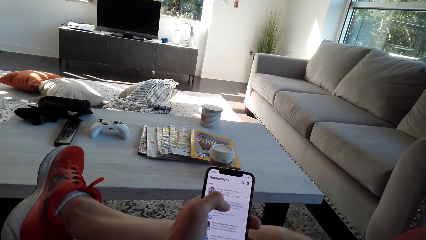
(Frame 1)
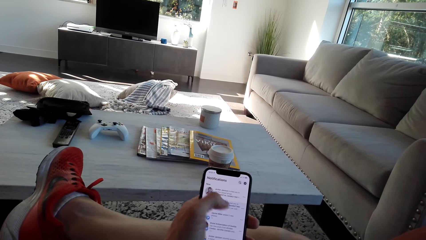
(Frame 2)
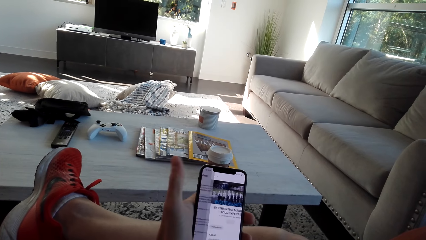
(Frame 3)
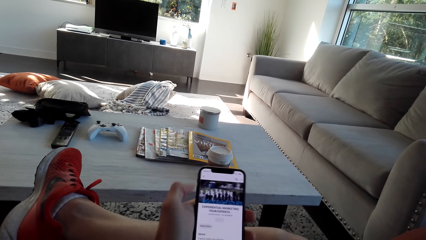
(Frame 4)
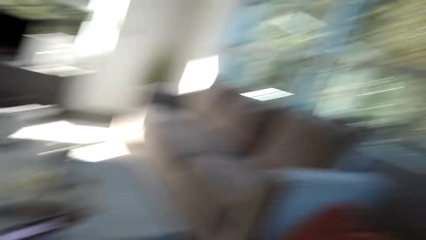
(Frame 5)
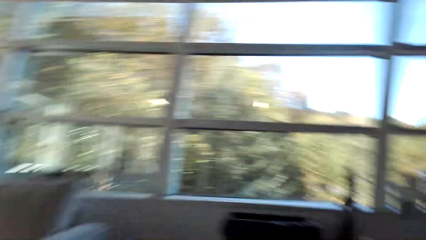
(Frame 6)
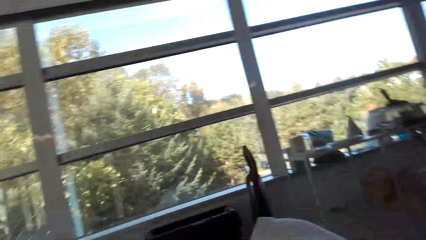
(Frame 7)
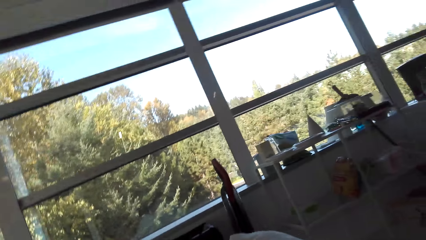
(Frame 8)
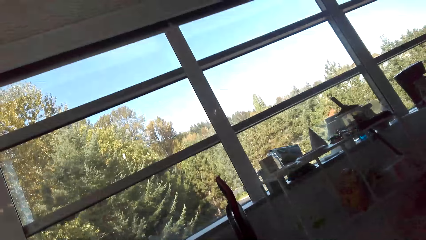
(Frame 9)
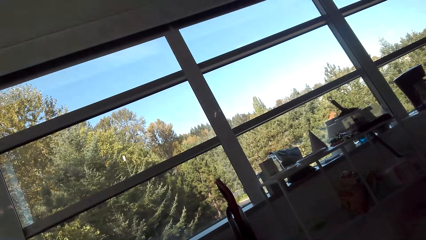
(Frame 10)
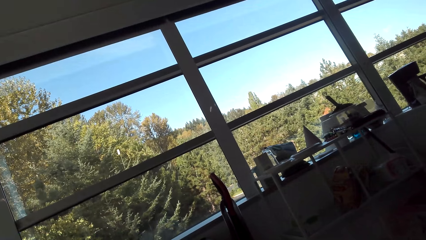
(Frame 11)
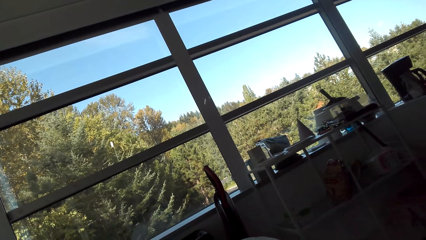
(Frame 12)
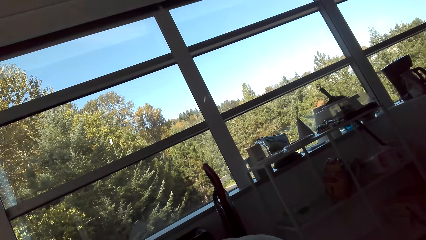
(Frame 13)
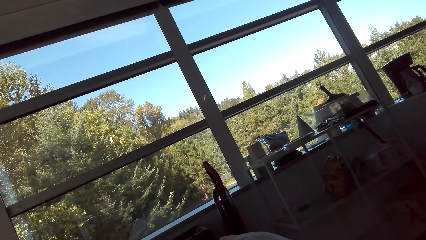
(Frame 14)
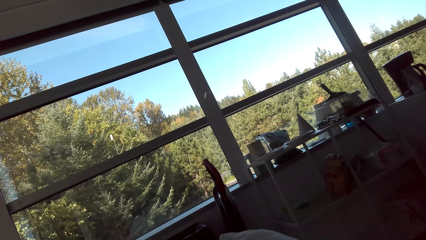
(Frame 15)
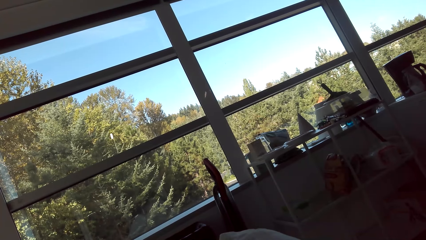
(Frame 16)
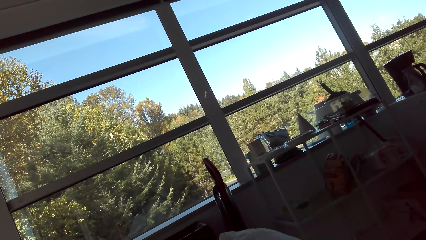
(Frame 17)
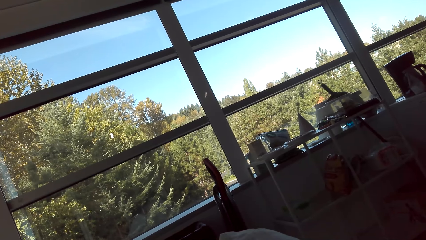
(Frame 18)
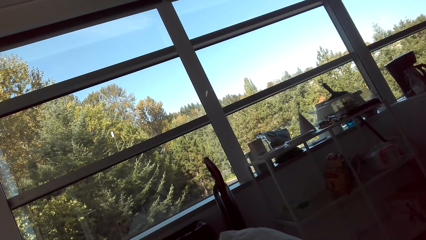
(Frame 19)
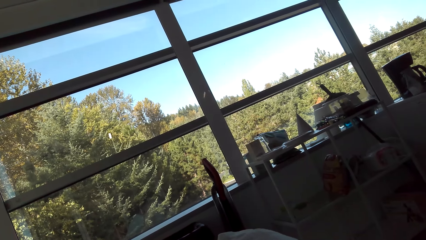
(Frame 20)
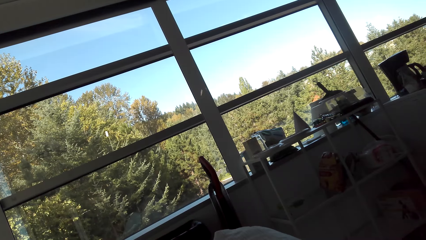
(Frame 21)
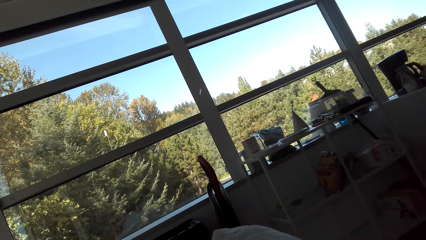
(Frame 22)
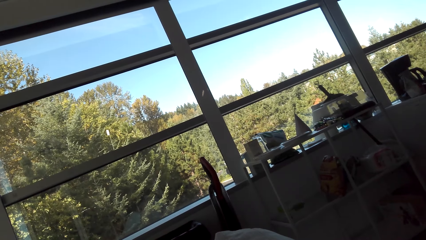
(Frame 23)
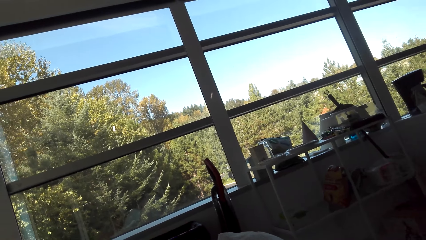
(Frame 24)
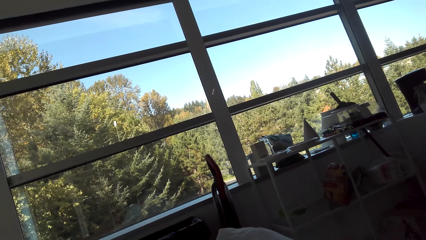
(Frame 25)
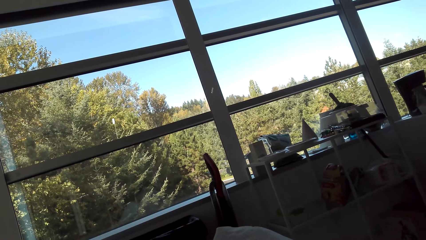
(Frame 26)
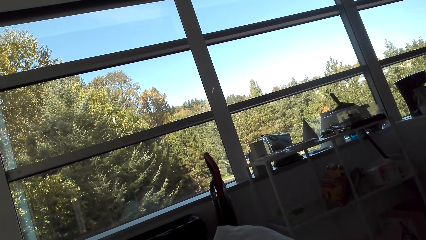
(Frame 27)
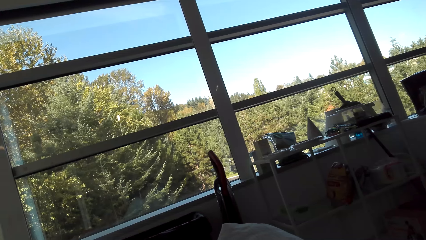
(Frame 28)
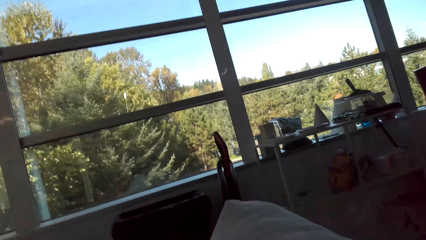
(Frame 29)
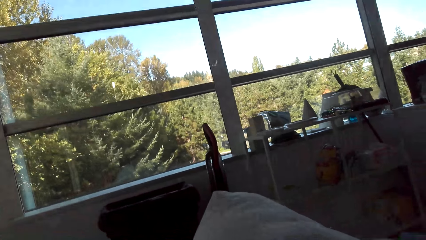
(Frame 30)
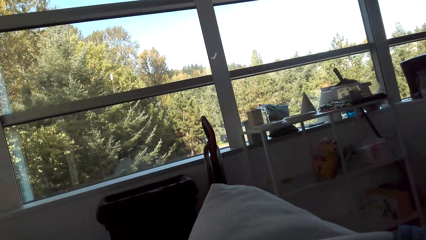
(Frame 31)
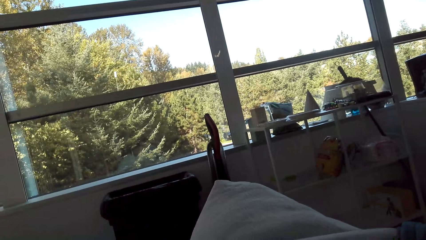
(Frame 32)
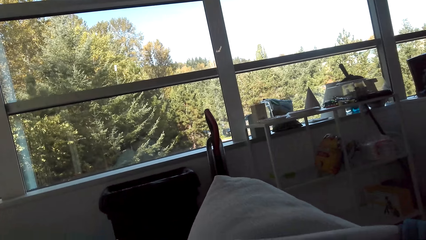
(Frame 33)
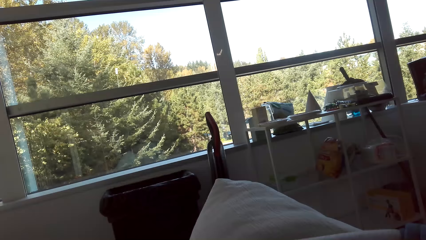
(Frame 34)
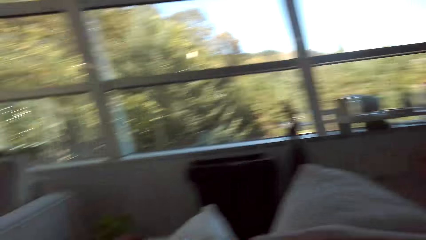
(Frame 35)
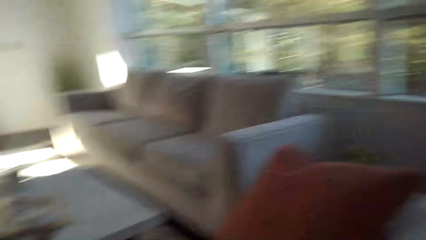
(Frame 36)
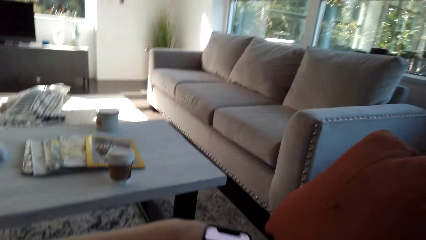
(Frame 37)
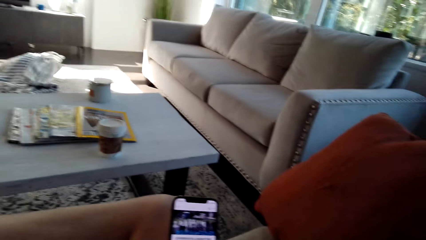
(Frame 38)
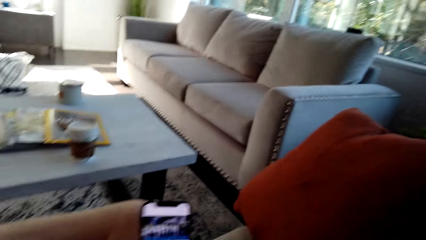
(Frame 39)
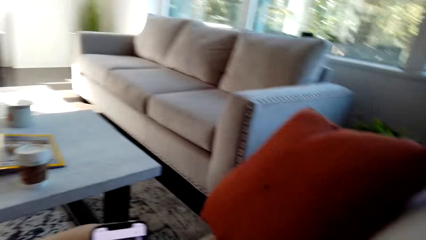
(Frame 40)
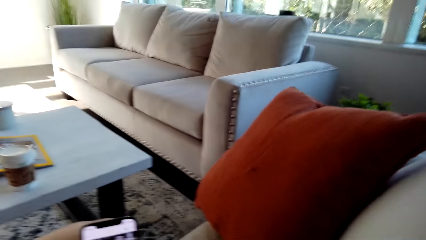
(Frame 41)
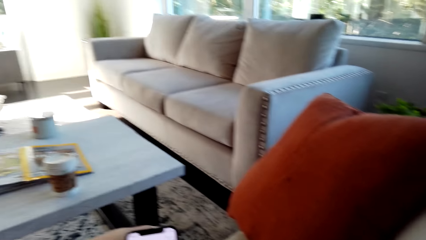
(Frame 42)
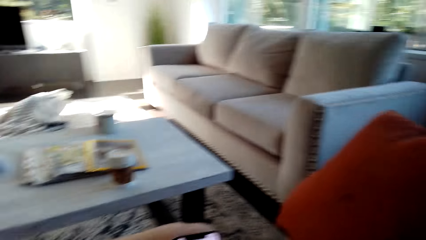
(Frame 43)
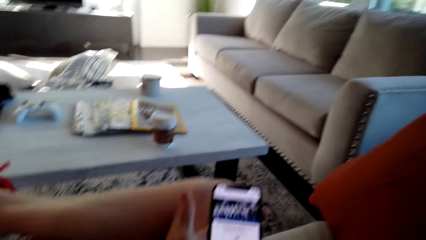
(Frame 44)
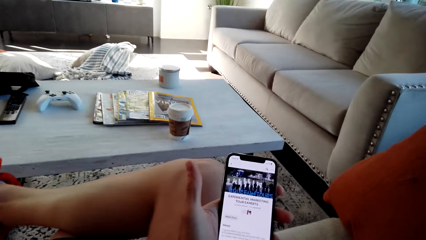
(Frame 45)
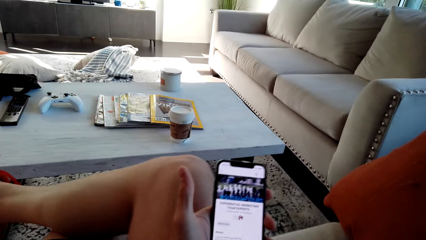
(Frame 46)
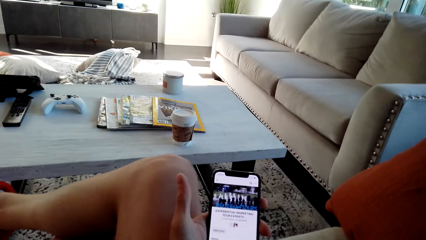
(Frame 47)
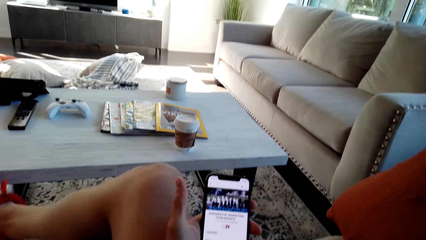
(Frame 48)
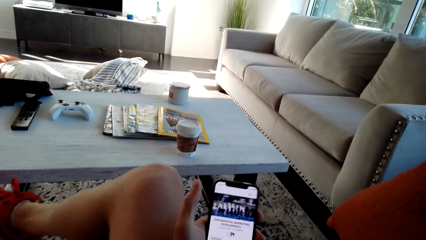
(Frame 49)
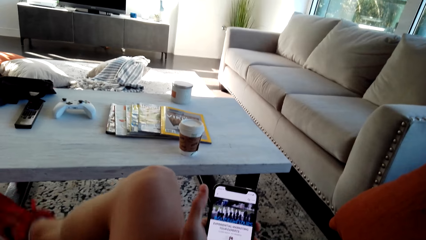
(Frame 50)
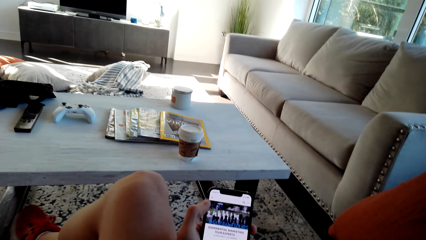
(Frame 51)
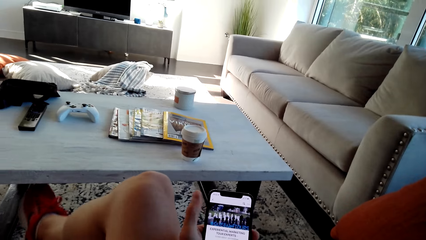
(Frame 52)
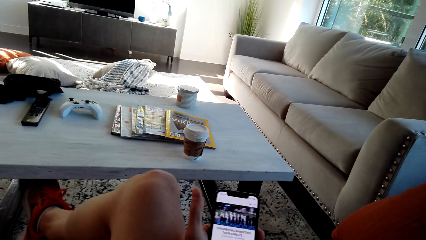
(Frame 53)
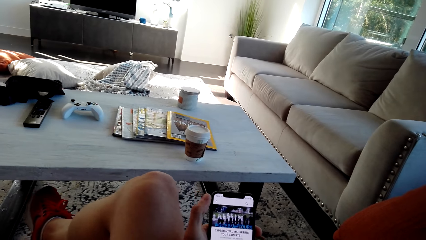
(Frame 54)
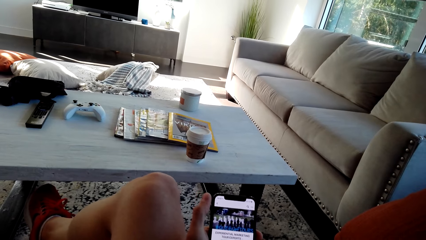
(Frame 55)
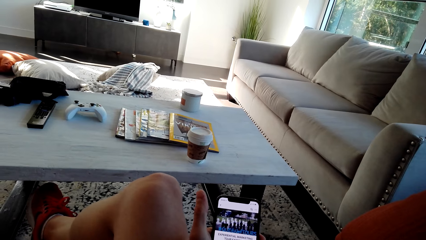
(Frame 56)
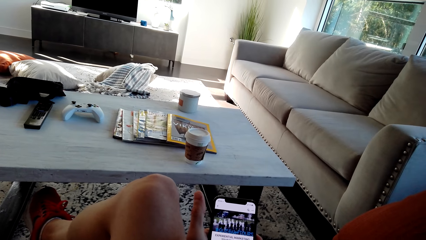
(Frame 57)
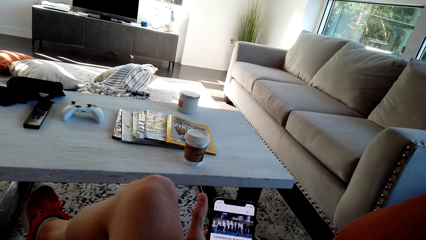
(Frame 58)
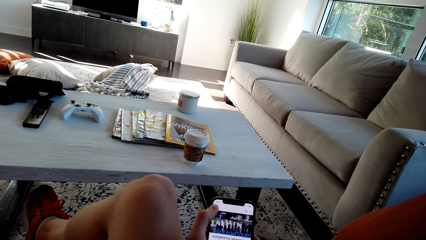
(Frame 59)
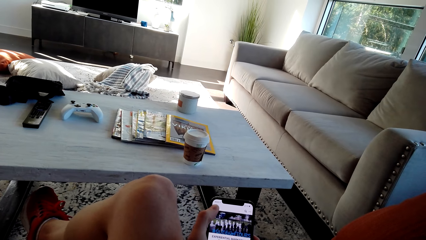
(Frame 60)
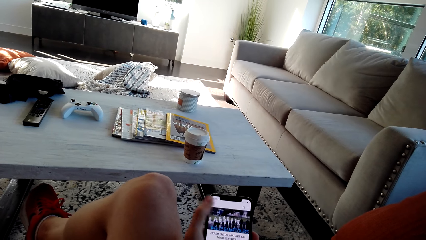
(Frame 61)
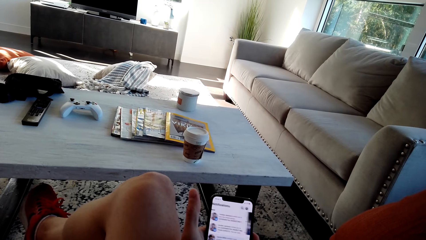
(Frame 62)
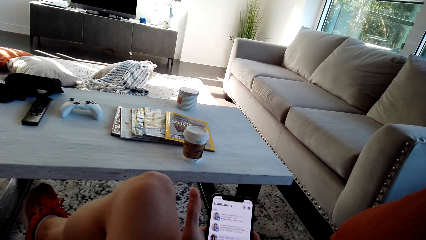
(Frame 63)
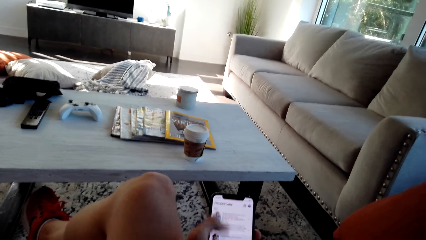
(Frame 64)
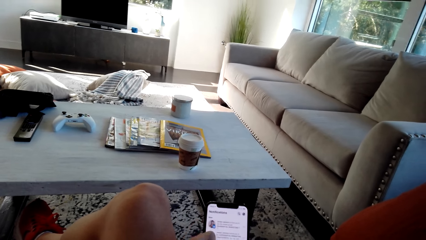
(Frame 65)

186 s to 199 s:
The camera wearer looks around the house. They operate a phone.

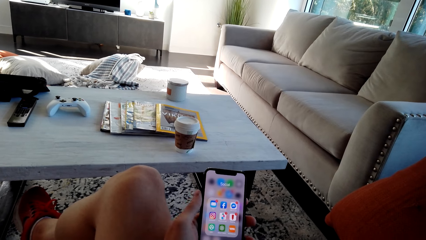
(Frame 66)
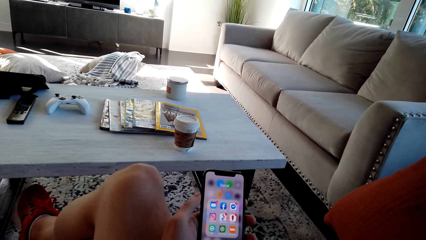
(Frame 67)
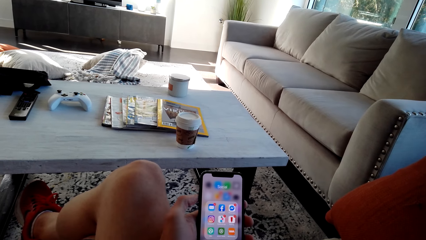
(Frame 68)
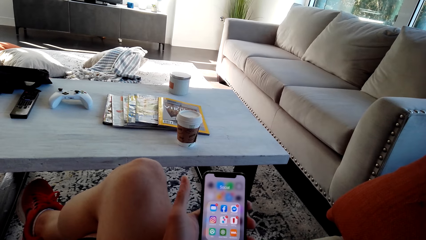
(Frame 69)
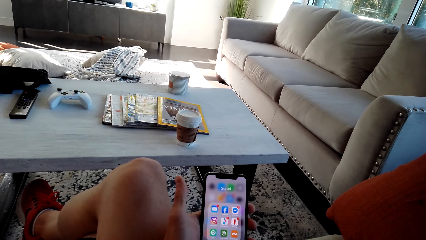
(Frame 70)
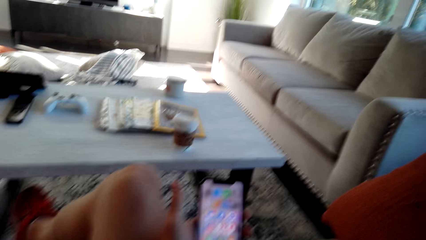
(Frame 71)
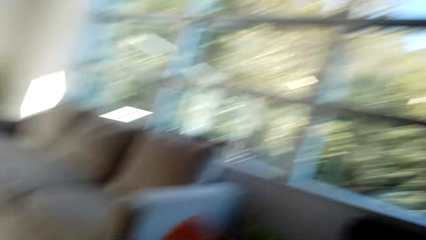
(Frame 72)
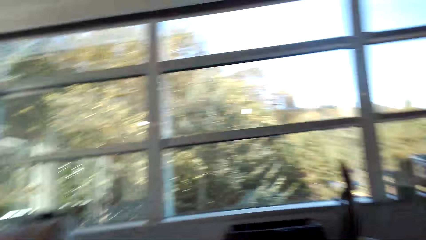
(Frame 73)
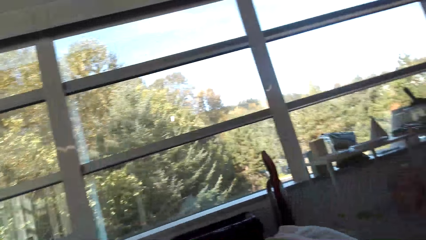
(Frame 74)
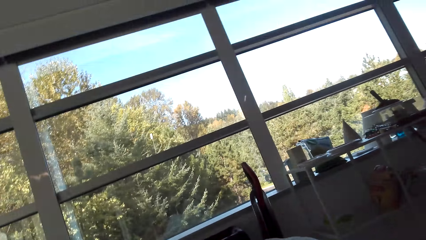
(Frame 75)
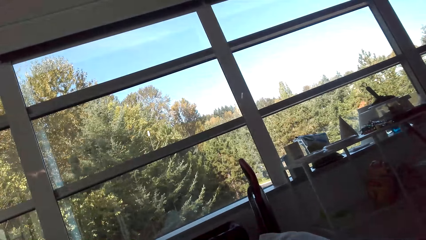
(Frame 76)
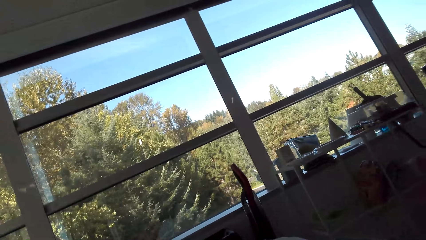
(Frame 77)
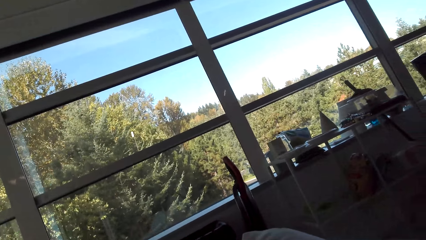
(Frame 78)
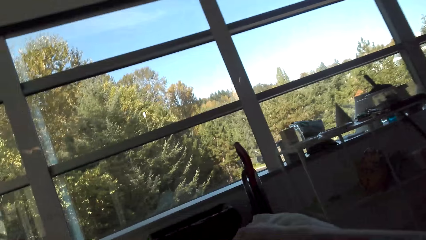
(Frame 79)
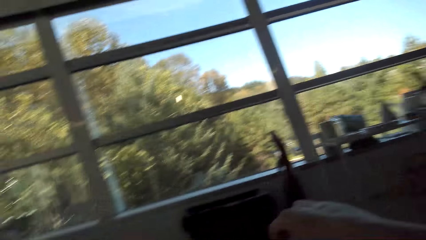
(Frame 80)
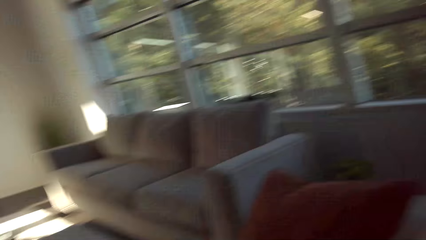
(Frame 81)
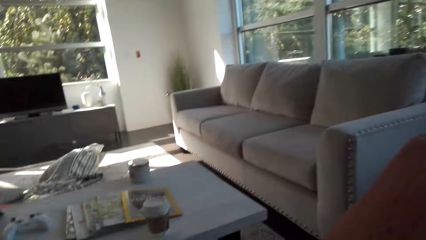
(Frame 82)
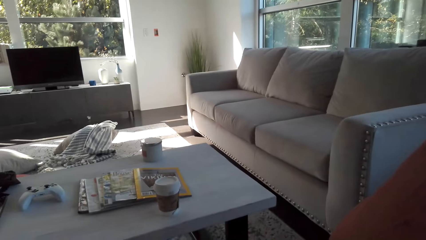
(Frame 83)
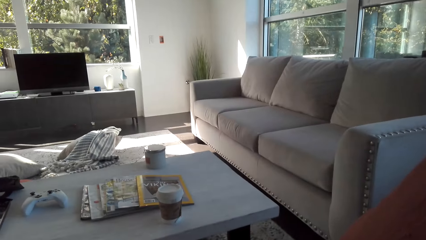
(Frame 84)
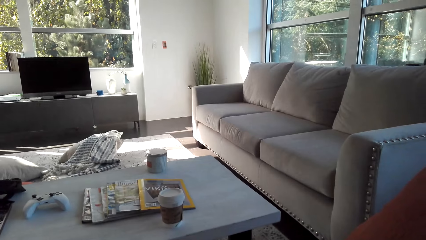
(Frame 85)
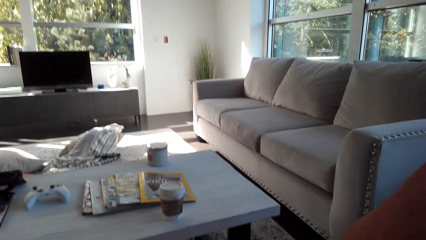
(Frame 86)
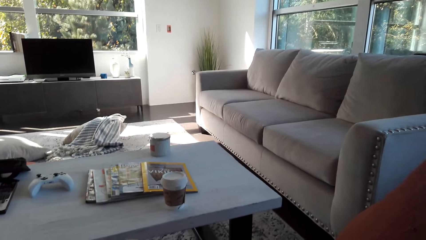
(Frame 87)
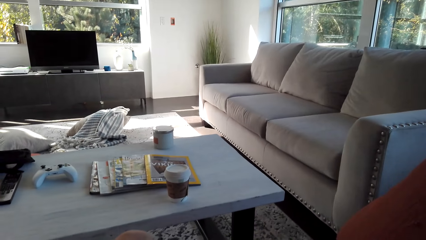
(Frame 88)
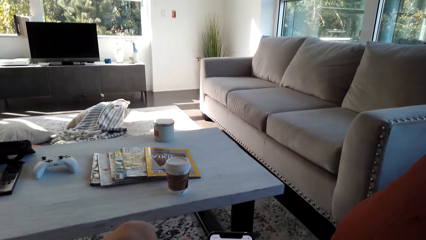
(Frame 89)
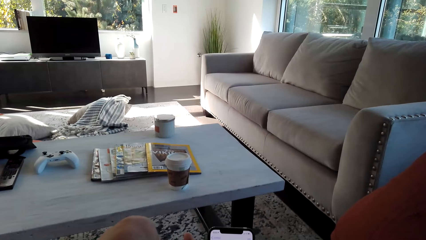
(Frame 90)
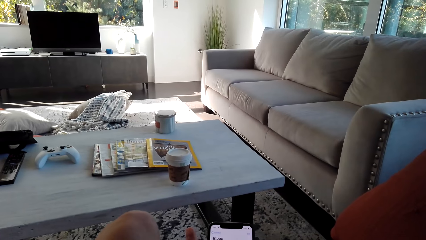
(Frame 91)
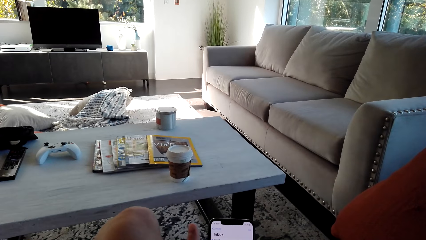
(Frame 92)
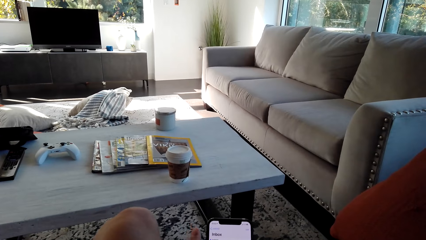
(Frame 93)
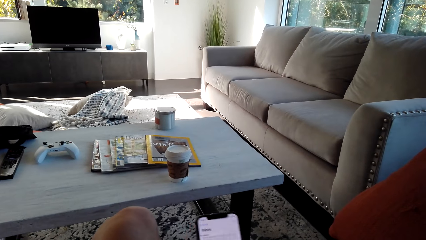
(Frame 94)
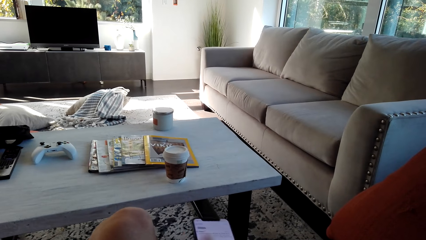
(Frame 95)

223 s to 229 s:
The camera wearer looks around the house.
